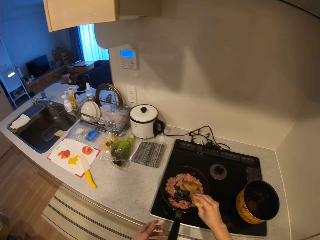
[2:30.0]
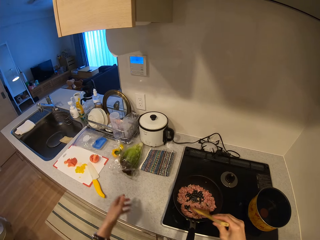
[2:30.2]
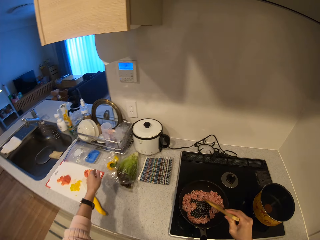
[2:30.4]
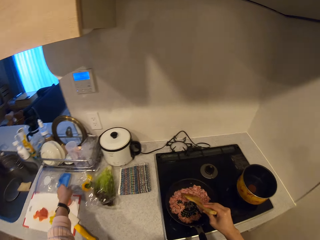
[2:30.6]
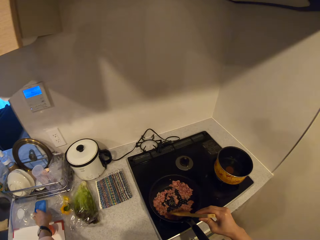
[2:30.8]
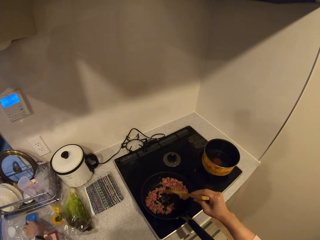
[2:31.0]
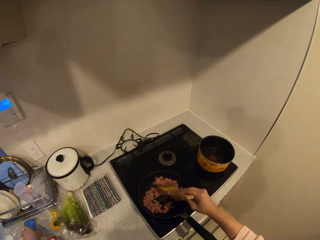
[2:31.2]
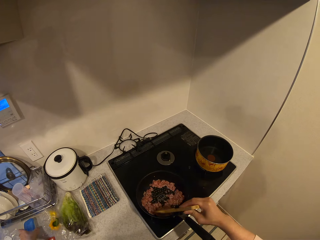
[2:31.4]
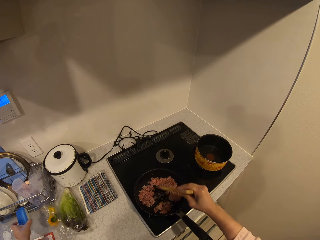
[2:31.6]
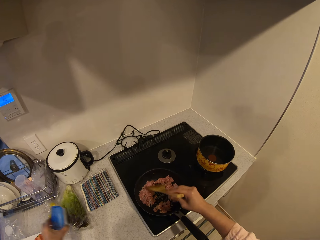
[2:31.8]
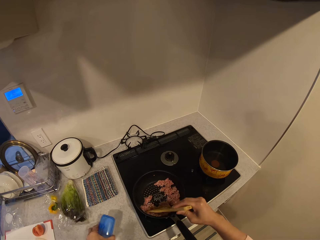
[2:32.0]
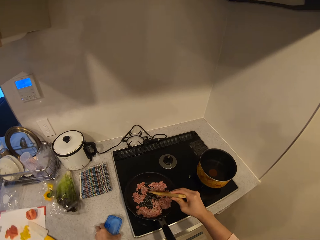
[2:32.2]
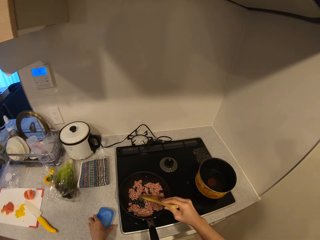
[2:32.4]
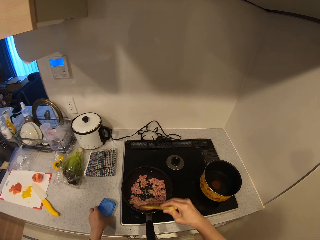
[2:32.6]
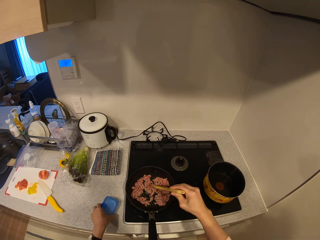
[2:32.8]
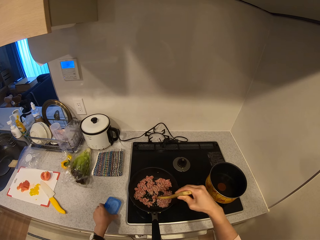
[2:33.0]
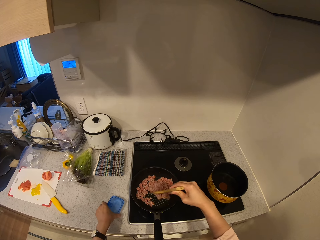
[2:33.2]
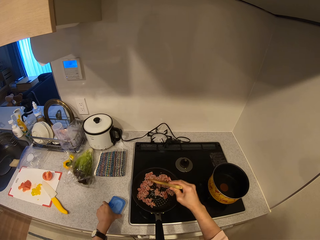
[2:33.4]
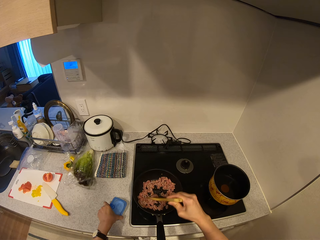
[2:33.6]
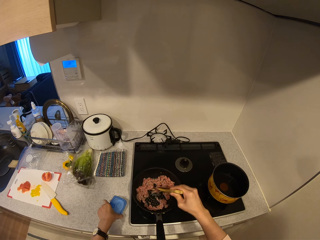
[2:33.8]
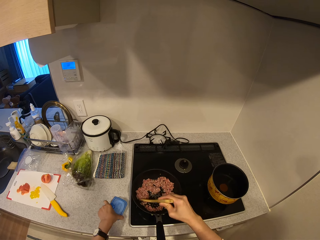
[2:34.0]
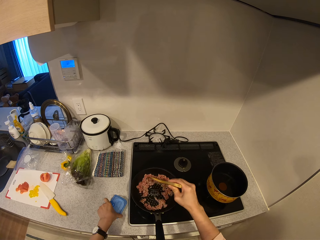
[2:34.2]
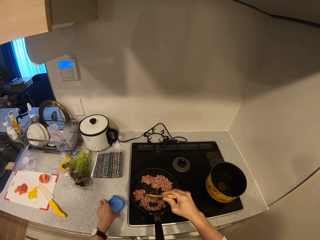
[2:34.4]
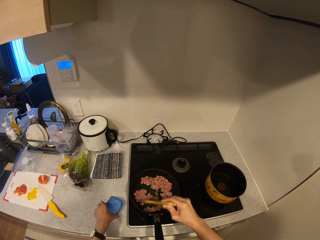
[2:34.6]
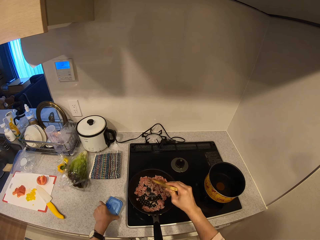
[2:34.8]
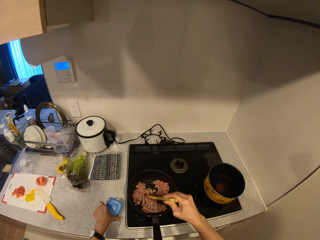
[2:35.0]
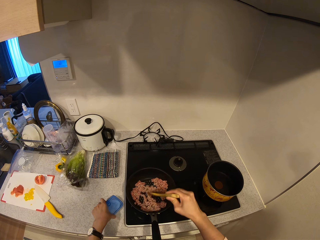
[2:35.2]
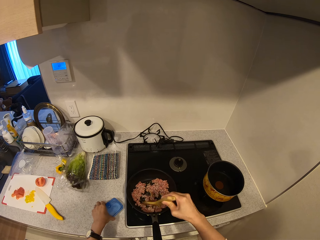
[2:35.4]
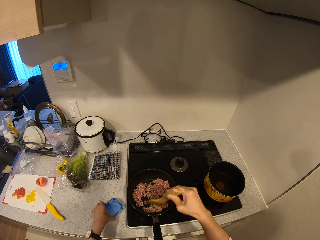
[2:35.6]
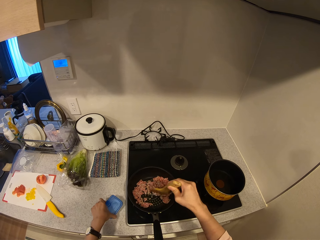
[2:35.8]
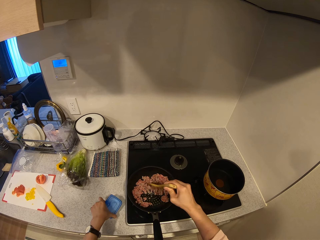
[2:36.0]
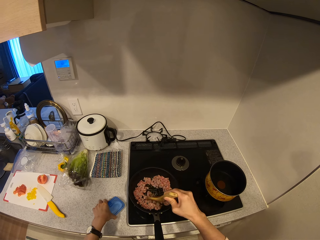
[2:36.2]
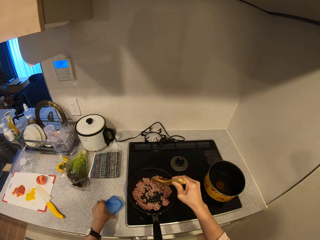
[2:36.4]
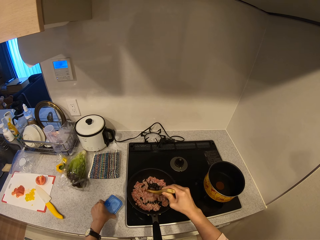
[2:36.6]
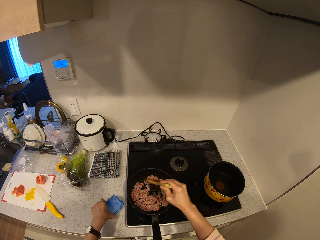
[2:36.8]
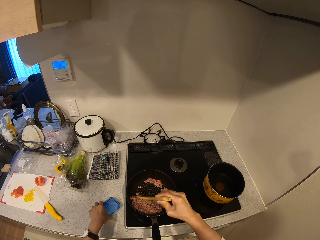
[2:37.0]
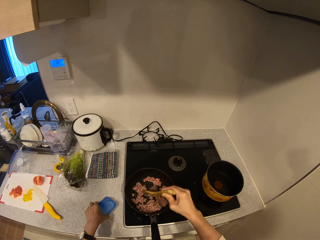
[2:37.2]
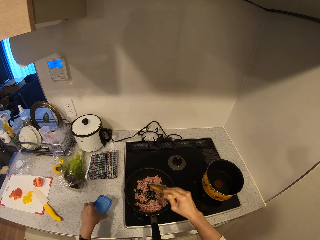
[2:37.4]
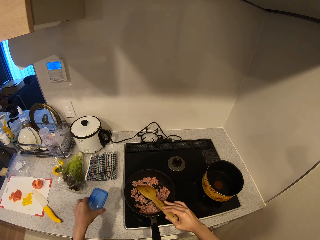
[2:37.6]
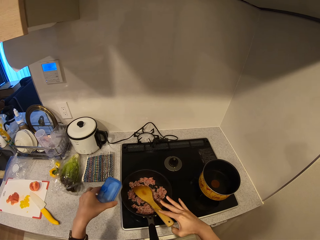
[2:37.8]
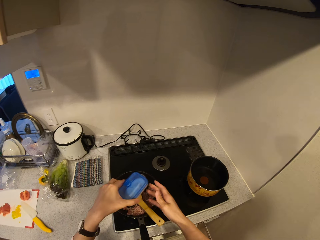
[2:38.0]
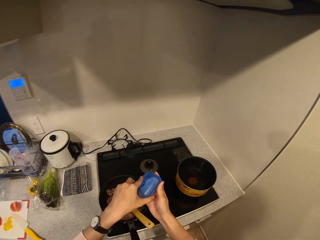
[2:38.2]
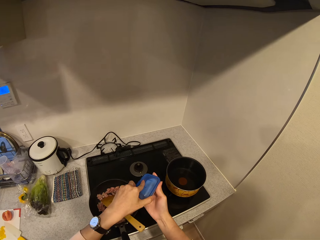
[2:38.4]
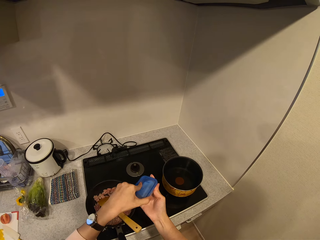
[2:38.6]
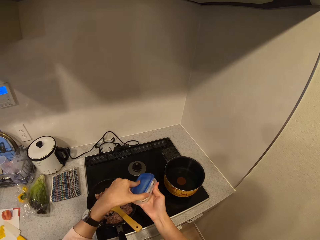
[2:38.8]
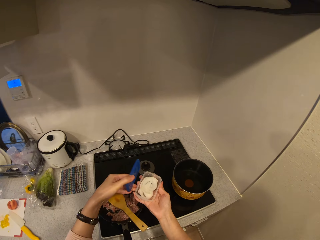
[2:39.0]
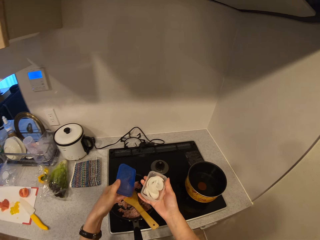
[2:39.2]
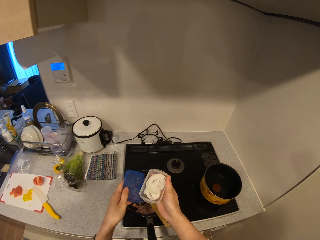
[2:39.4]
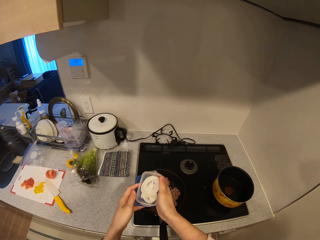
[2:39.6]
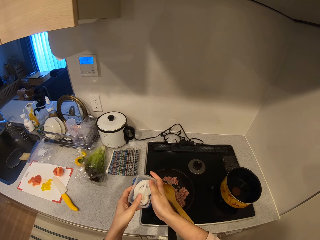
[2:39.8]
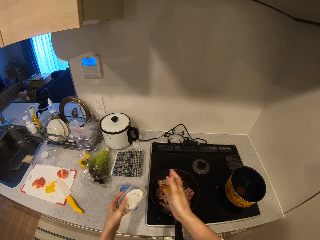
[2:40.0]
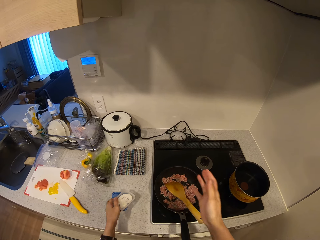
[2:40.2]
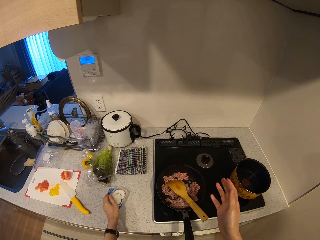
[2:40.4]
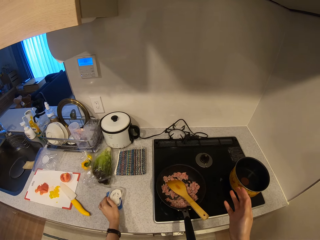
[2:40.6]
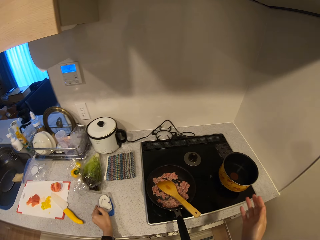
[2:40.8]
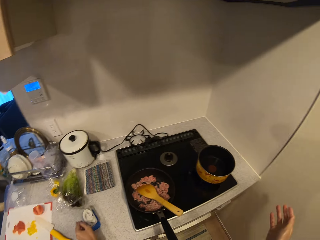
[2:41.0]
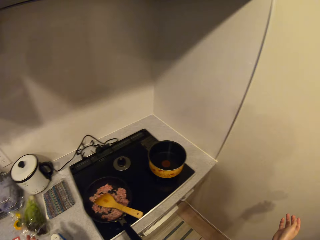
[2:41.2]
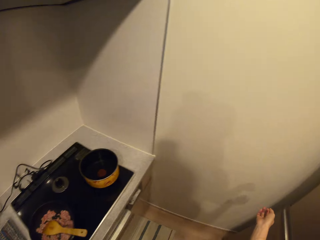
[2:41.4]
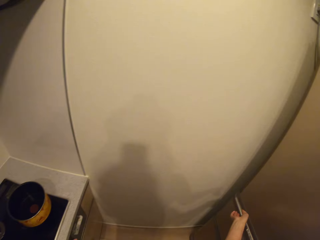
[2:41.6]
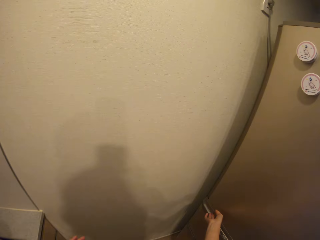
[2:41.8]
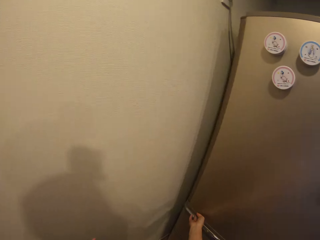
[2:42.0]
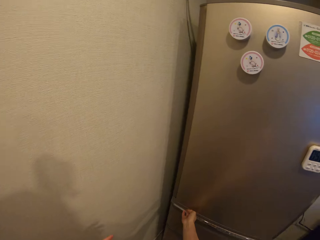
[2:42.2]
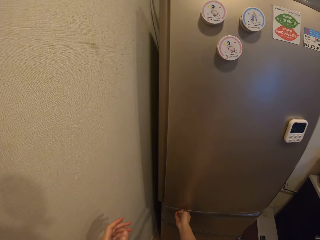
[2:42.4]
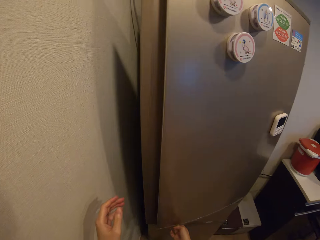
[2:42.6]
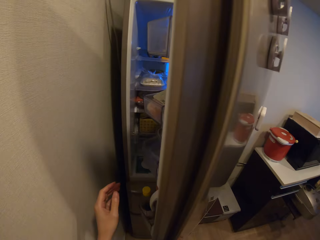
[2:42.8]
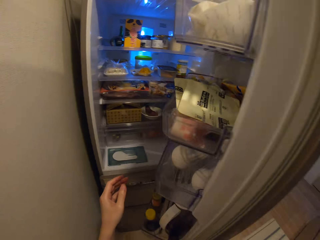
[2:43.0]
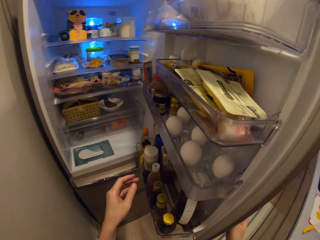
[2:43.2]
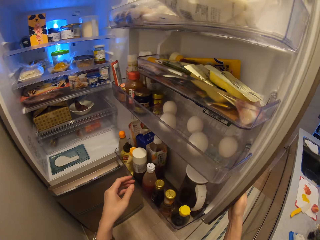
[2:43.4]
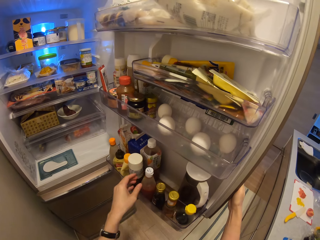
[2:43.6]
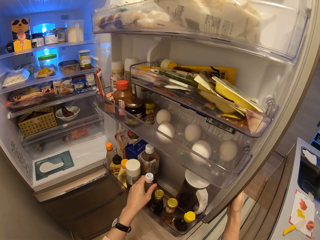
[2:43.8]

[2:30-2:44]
The camera wearer holds the wood spoon. She picks the spatula from the fry pan. She stirs the minced meat in the cooking pan. She resumes frying the meat in the fry pan. She moves a container of onions on the kitchen slab. She picks something on the countertop. She puts something on the countertop. She stirs the minced meat in the cooking pan. She tries opening the cover of the container of onions. She carries the container of onions from the kitchen slab. She holds something with her hands. She opens the container of onions with her hands. She drops the container of onions together with its cover on the kitchen slab. She walks on the floor. She opens a refrigerator.

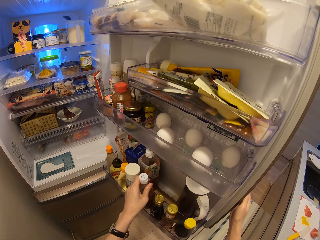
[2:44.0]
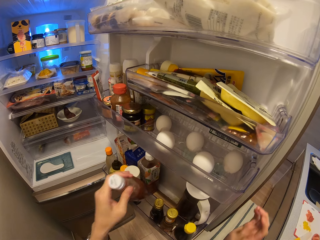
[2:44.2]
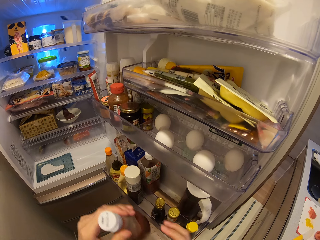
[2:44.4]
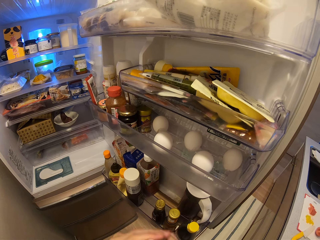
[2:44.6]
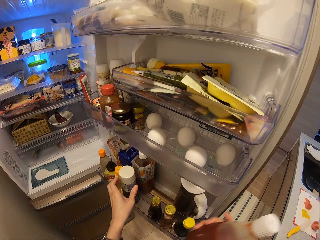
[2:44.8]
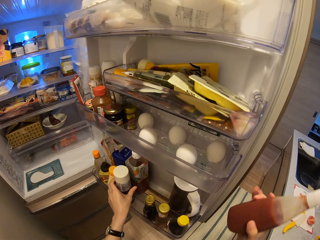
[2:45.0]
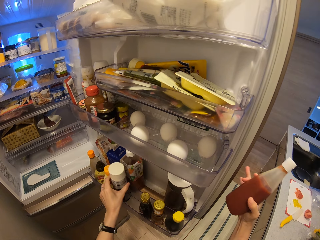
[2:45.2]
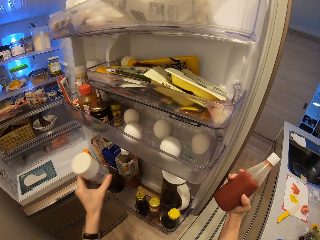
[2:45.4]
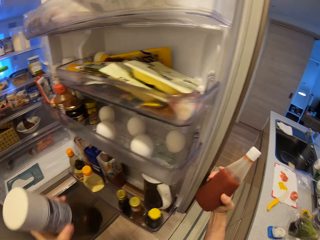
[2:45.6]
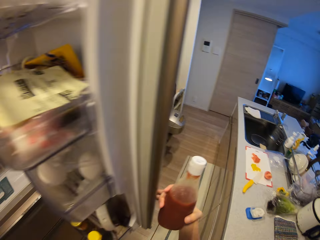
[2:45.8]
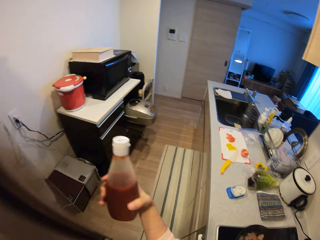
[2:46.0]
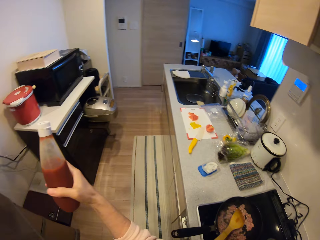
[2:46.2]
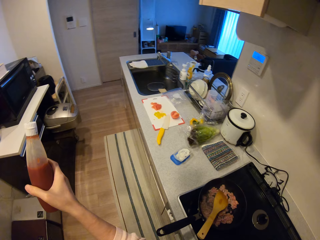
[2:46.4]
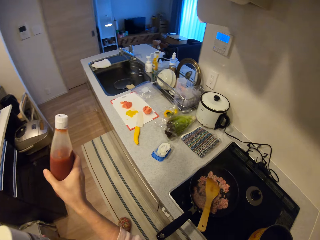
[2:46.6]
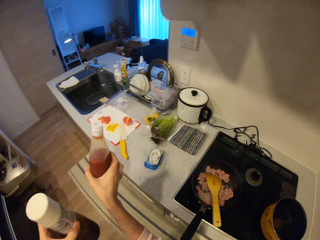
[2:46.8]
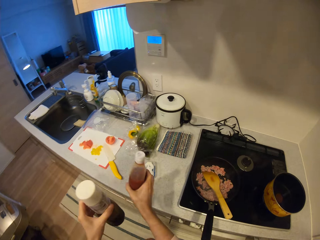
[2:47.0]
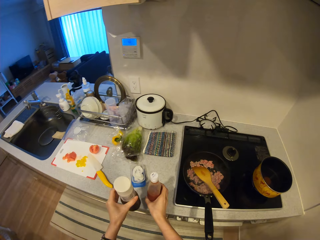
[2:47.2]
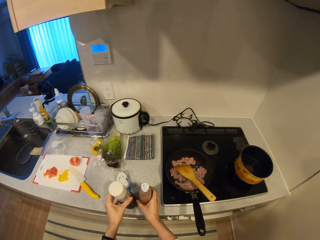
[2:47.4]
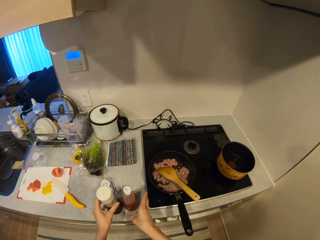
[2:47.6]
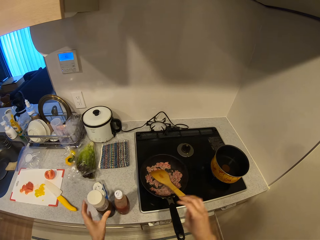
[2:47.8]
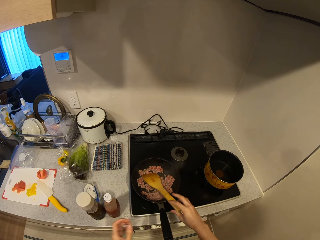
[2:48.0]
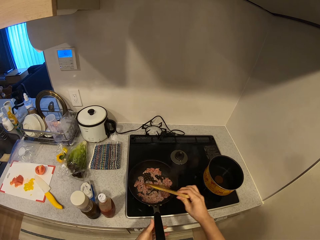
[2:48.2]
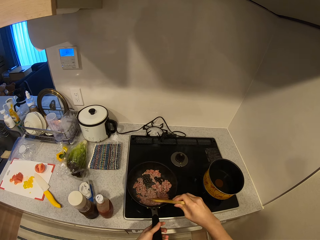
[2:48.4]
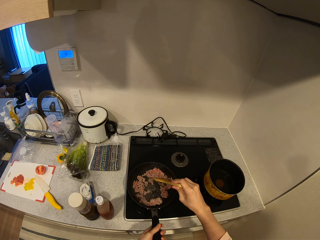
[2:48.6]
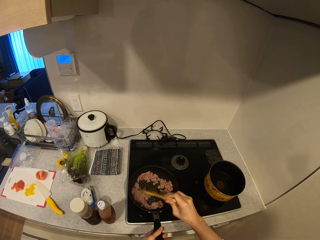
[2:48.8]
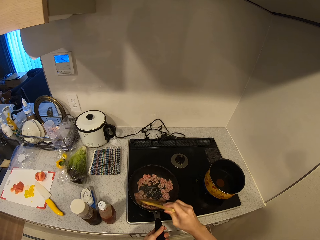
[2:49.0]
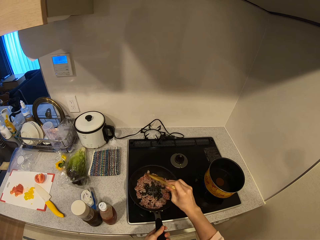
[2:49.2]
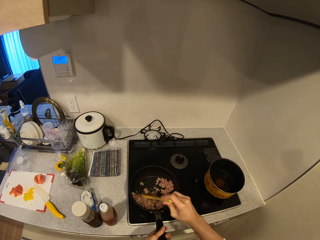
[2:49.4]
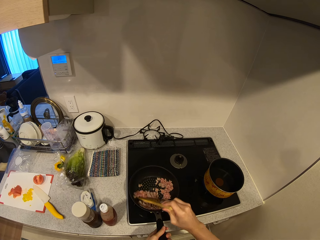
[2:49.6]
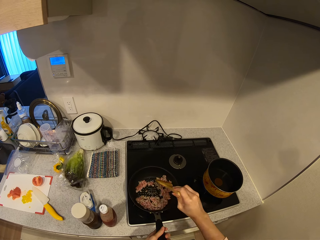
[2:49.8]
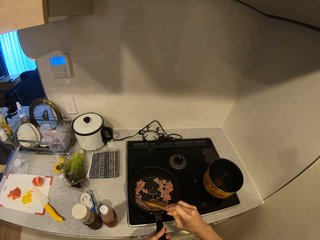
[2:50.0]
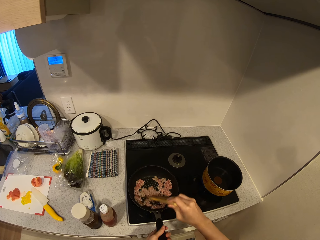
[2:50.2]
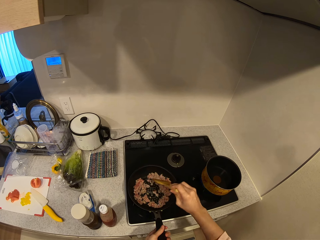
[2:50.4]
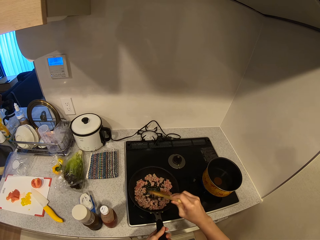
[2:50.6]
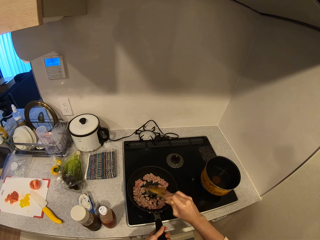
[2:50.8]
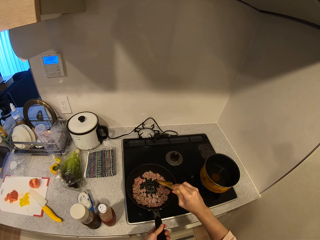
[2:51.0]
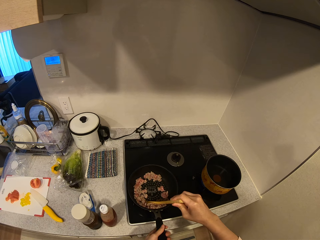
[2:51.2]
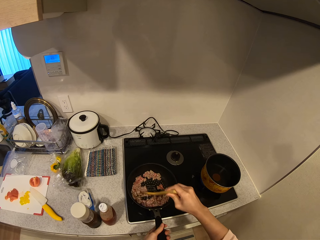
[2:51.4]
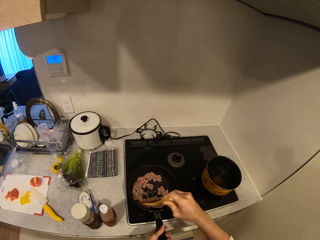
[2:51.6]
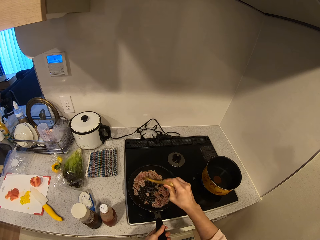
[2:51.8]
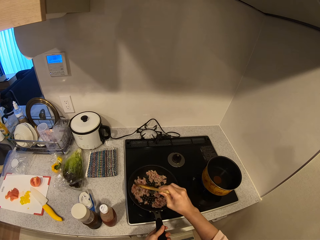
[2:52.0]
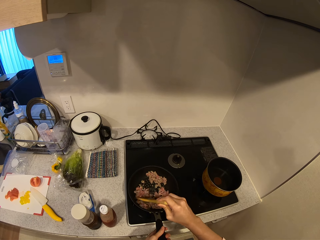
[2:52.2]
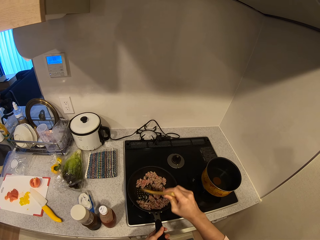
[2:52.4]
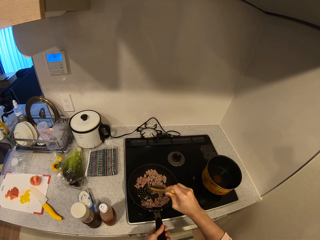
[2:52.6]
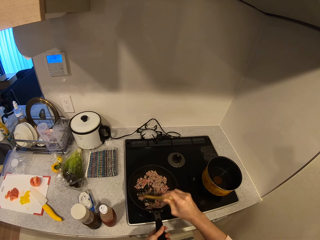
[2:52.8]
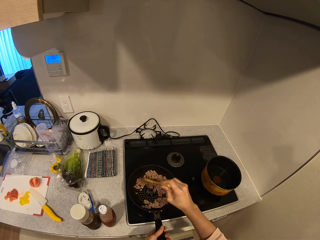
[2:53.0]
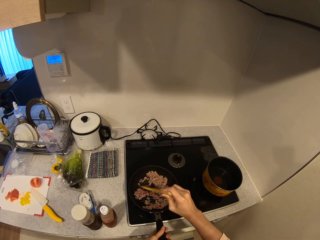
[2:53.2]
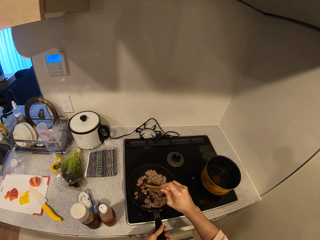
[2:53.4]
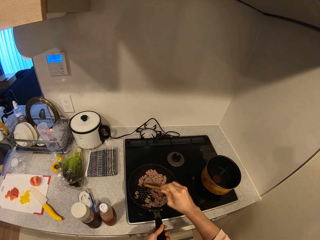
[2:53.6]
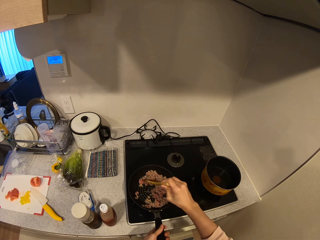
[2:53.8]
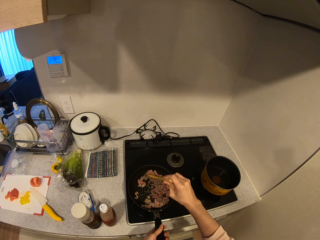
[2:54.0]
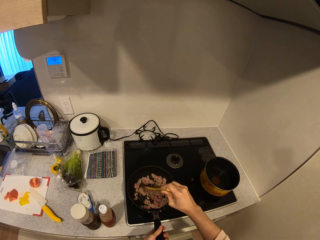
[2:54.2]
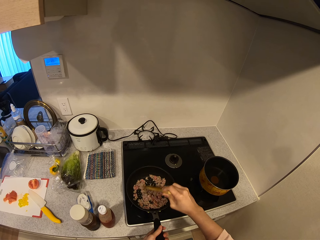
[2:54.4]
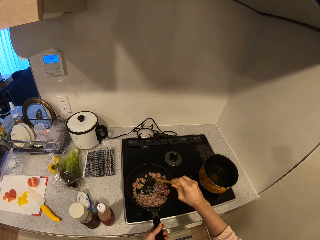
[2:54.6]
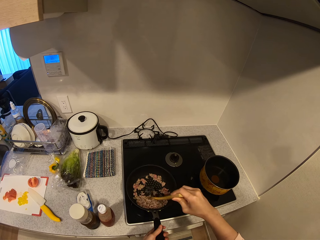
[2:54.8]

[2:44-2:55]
The camera wearer picks a bottle of ketchup from the refrigerator. She passes the ketchup to her right hand. She carries a bottle of vinegar from the refrigerator. She closes the refrigerator. She drops the ketchup together with the bottle of vinegar on the kitchen slab. She picks up the spatula from the fry pan. She stirs the minced meat in the cooking pan. She resumes frying the meat with the spatula. She holds the handle of the fry pan.
